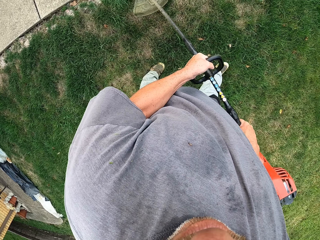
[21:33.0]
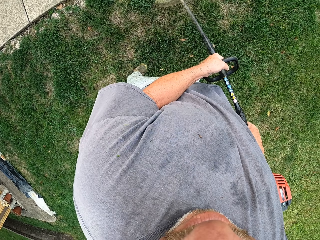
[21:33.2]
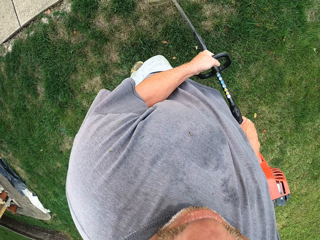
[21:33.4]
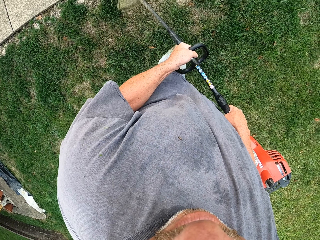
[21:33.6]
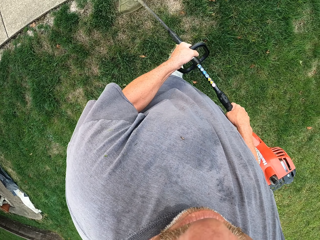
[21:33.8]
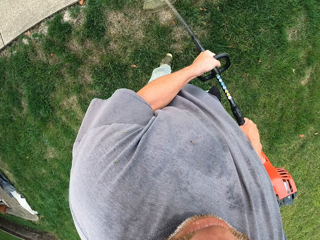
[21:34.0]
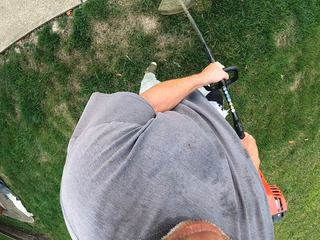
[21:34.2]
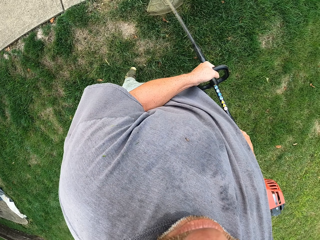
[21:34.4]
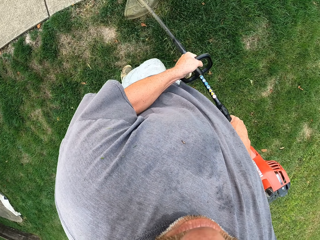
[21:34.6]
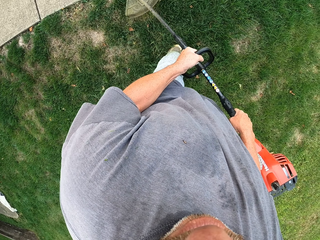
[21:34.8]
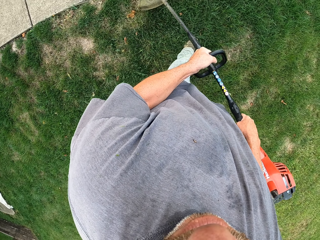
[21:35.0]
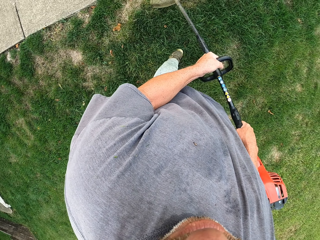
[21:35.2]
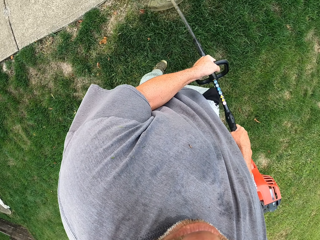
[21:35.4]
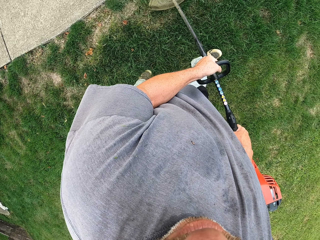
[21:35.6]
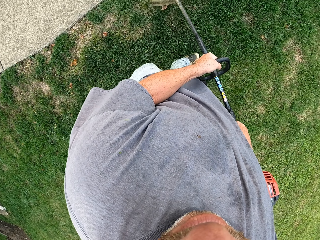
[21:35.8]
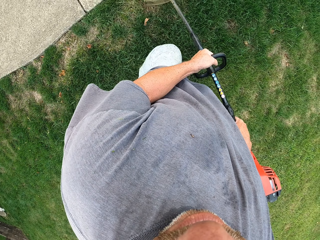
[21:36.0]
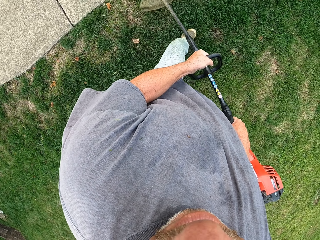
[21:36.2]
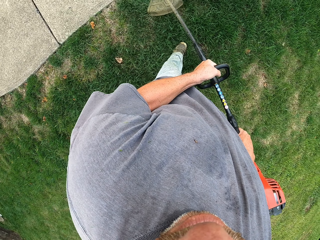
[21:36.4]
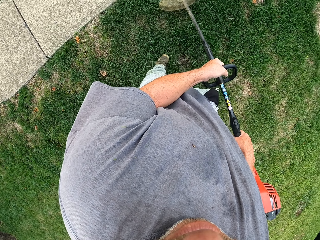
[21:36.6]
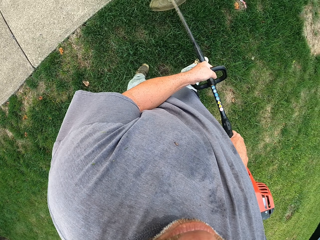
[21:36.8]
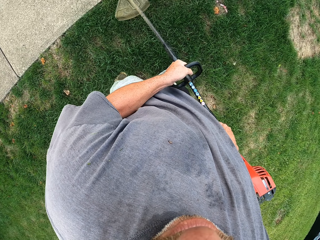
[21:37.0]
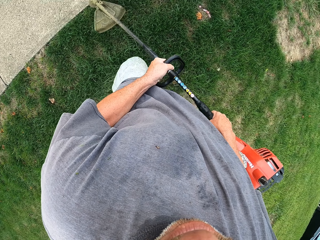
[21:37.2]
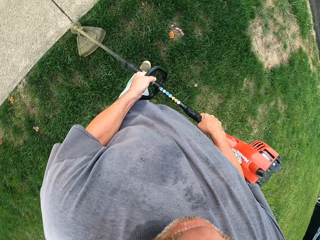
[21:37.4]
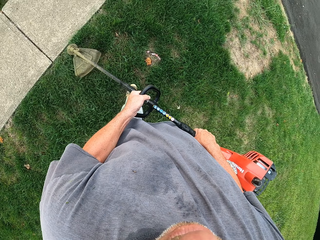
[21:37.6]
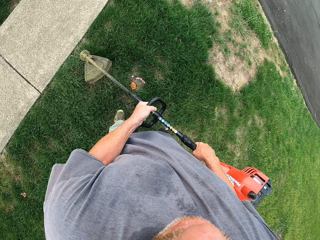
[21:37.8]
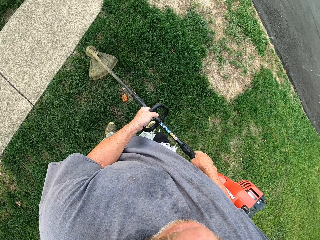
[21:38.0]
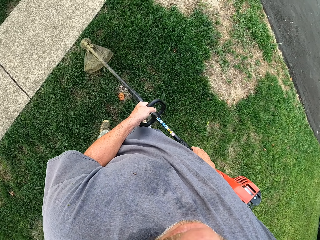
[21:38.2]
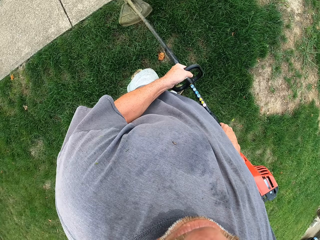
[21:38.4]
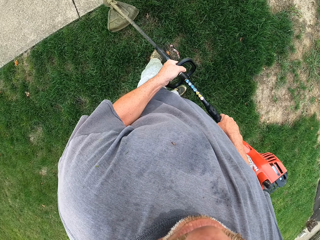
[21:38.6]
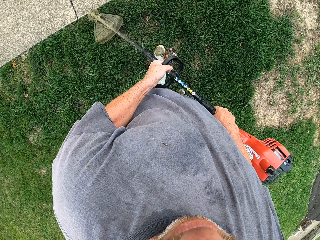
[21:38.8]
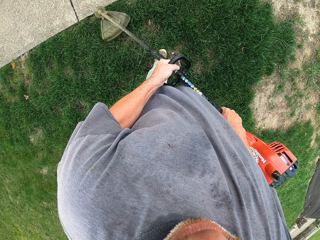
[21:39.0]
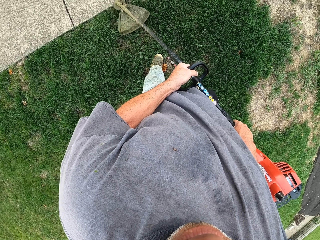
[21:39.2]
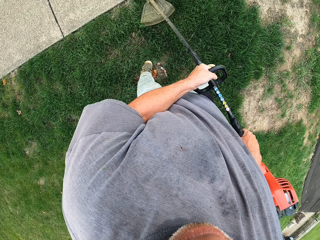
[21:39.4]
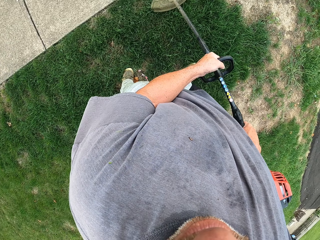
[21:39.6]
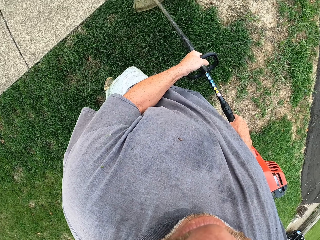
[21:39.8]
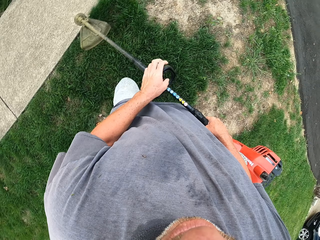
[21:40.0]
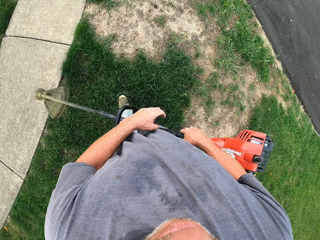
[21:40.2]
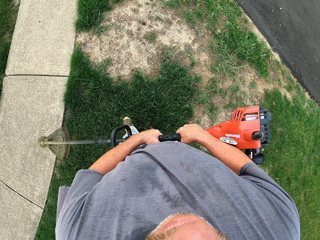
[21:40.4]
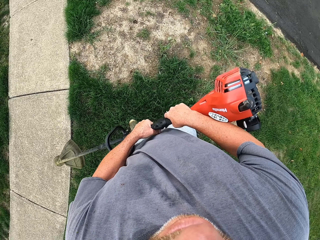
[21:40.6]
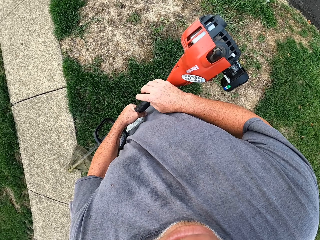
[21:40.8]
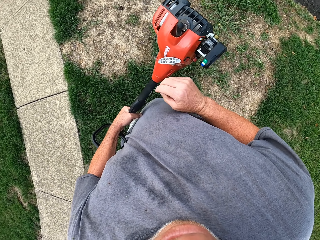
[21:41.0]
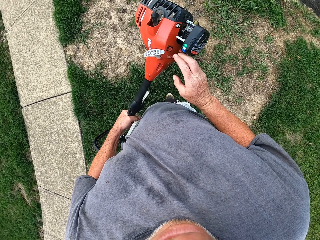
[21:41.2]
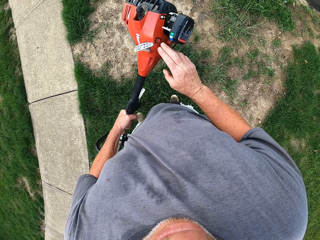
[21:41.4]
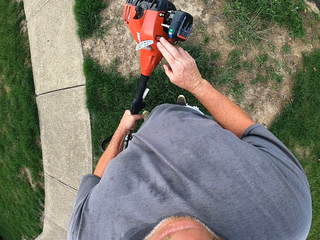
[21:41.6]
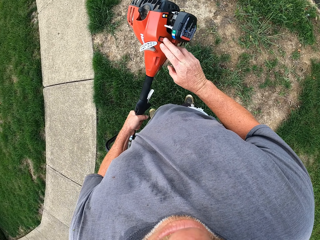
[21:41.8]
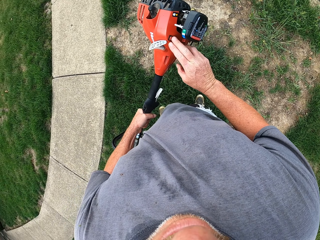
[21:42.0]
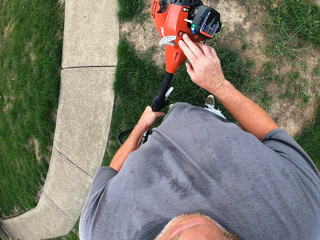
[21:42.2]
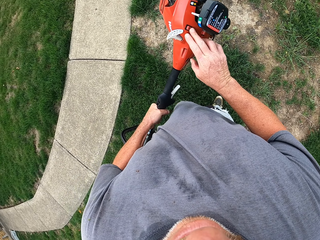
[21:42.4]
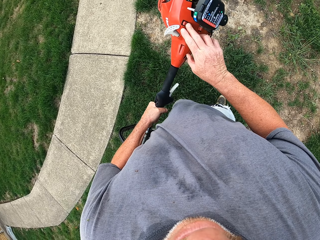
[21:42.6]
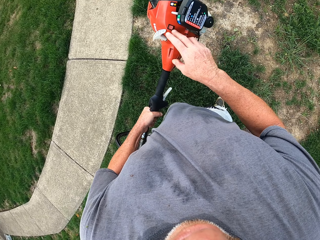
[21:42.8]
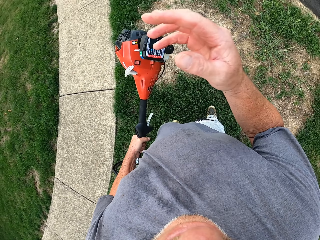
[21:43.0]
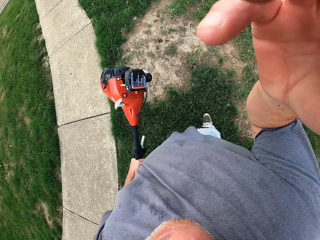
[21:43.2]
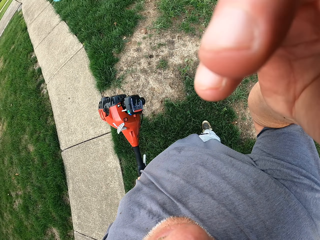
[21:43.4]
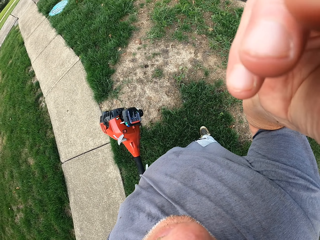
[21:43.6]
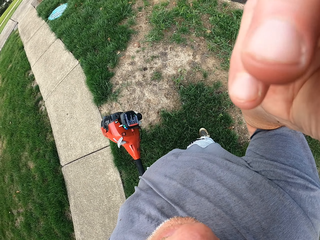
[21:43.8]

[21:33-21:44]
The camera wearer adjusts the brush cutter button and lifts the brush cutter or grass cutter. They hold the grass cutter with one hand. They press the grass cutter. They raise the hand.
